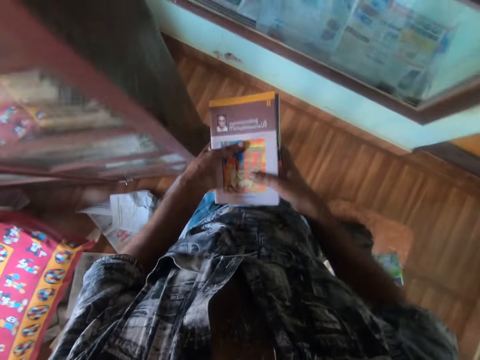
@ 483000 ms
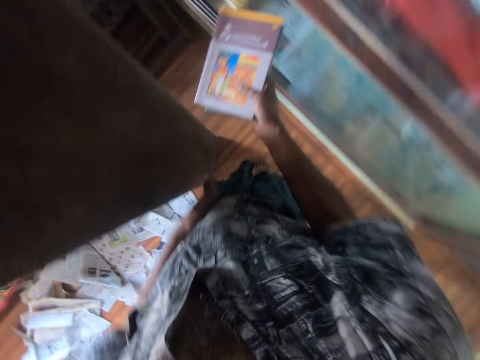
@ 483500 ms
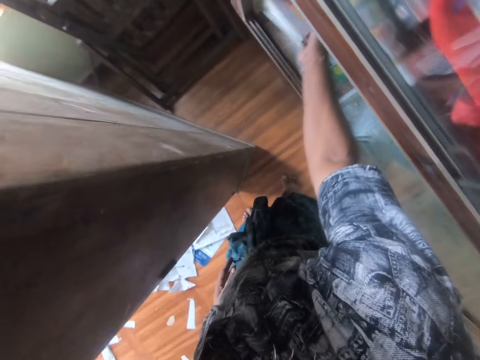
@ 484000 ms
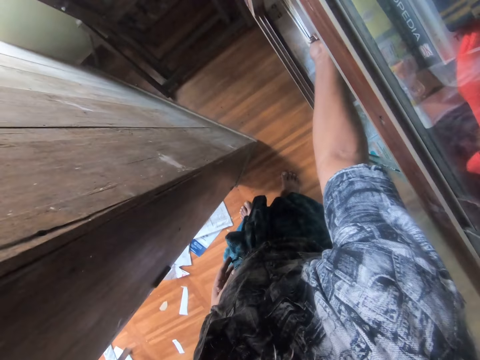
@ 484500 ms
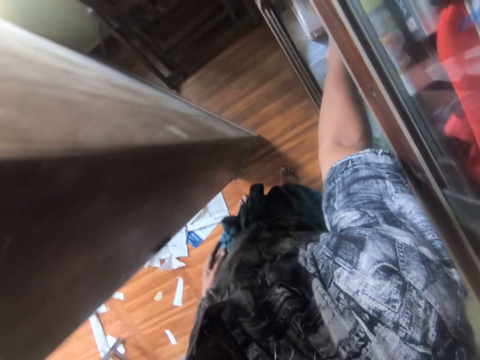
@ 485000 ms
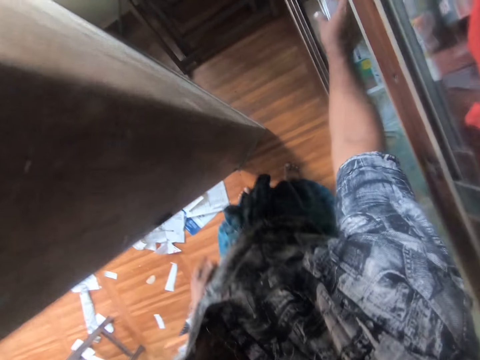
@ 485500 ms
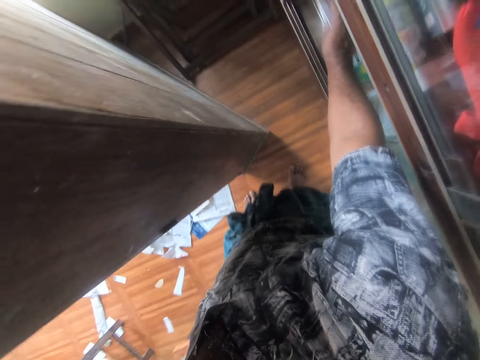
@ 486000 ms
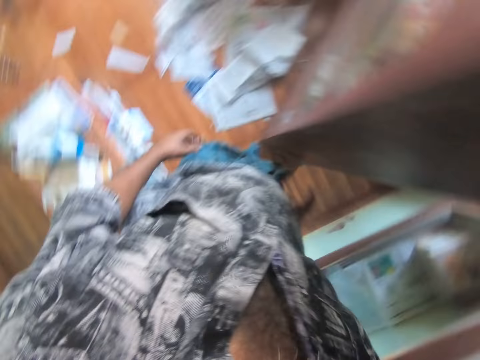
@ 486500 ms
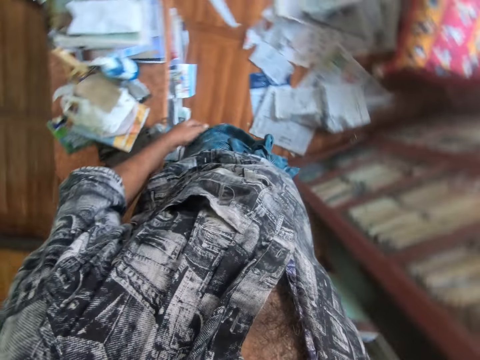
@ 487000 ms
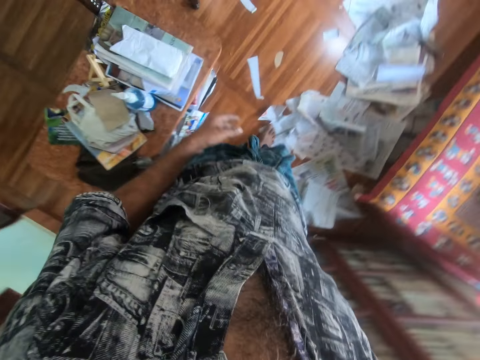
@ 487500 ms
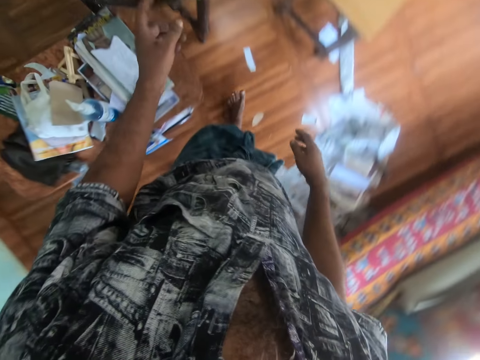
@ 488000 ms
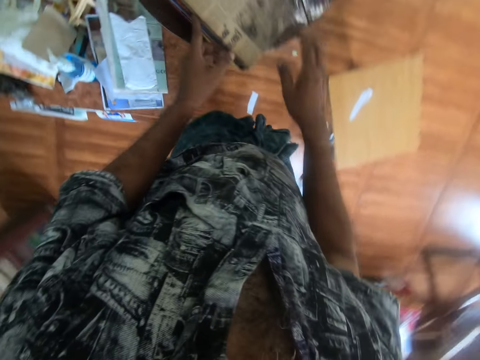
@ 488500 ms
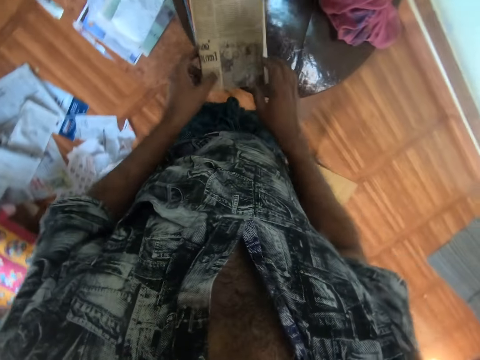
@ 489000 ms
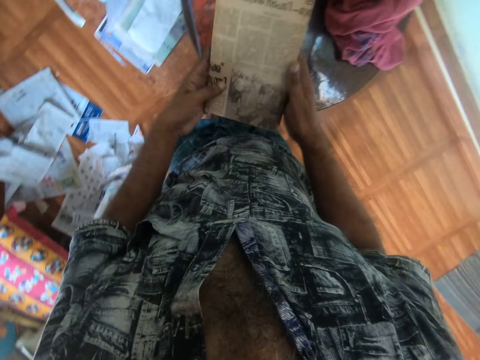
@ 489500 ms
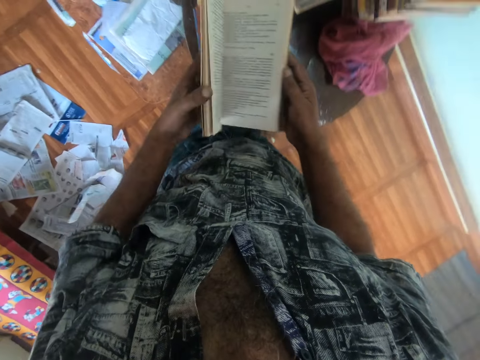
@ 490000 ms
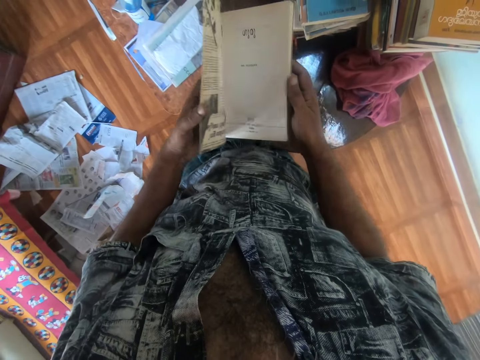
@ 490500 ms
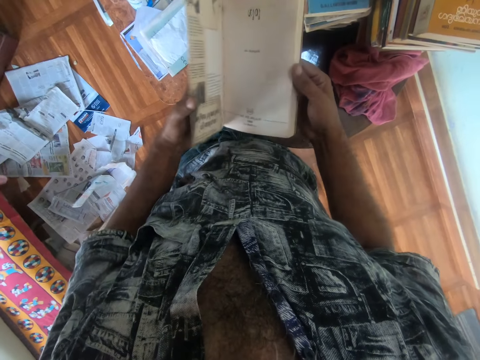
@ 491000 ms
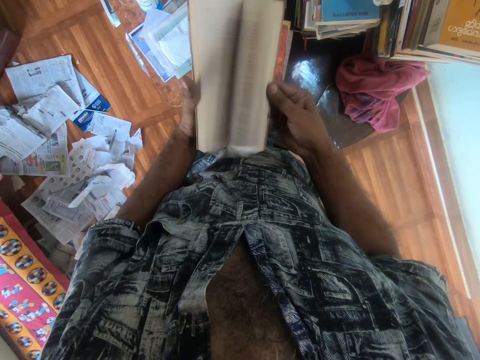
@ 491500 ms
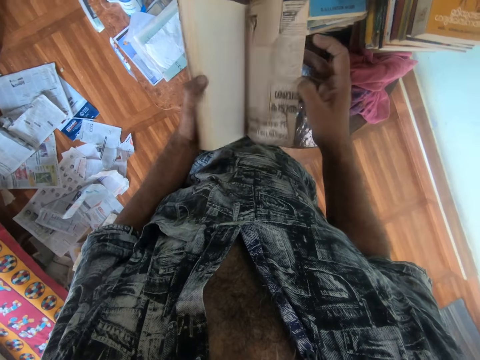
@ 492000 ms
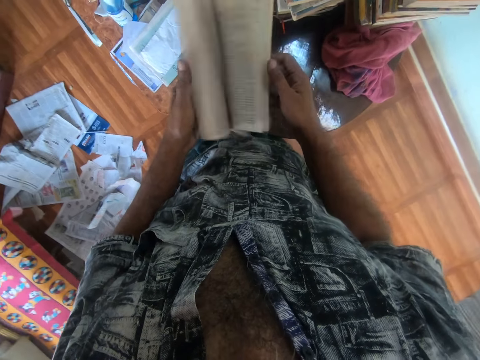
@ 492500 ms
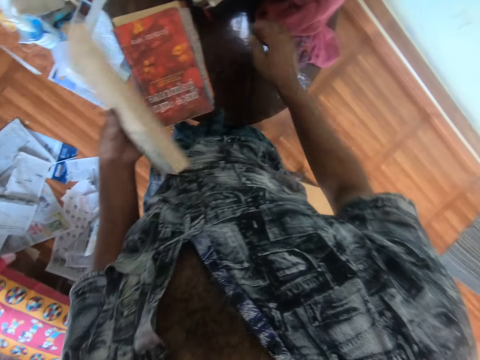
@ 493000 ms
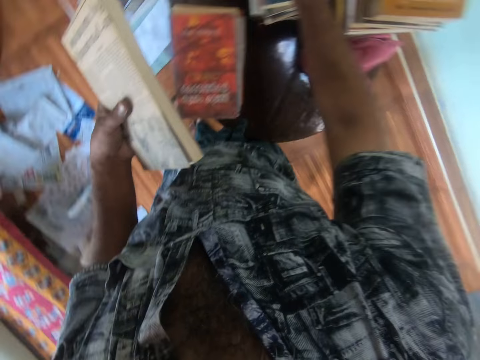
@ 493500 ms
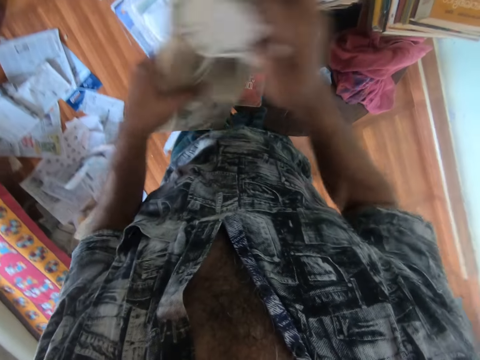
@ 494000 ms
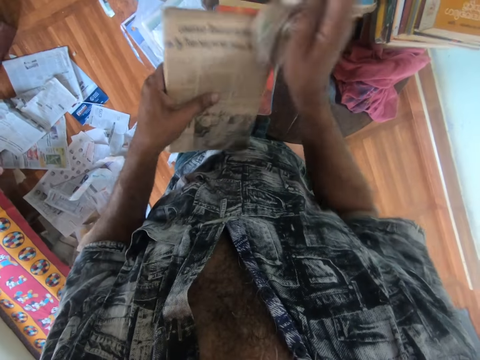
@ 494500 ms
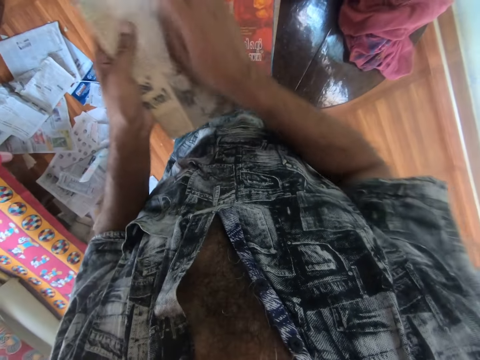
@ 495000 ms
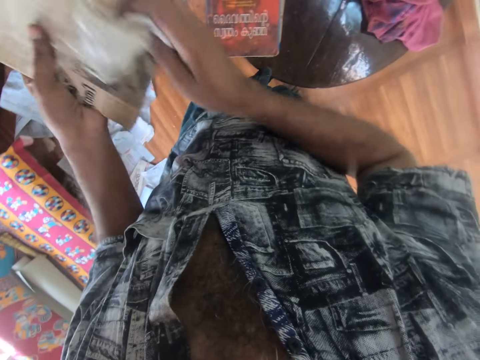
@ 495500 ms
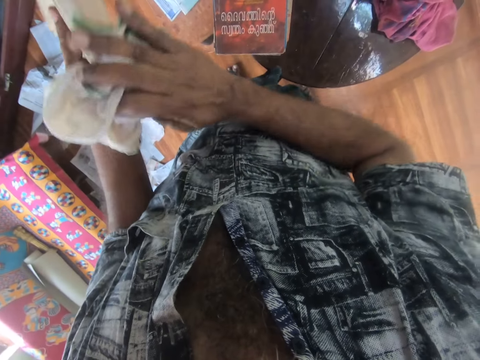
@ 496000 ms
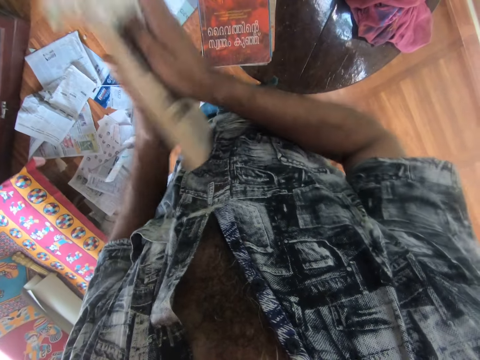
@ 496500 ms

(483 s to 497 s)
The camera wearer places the stack of books in the shelf with his right hand. He walks in the house. He touches a book on the table with both hands. He picks up the book with both hands. He opens the book with both hands. He flips the book in his left hand with his right hand. He flips the book in his right hand with his left hand. He picks up the handkerchief on the books on the table with his right hand. He cleans the book in his left hand with the handkerchief in his right hand.

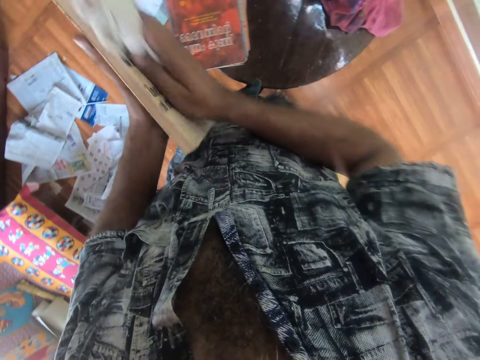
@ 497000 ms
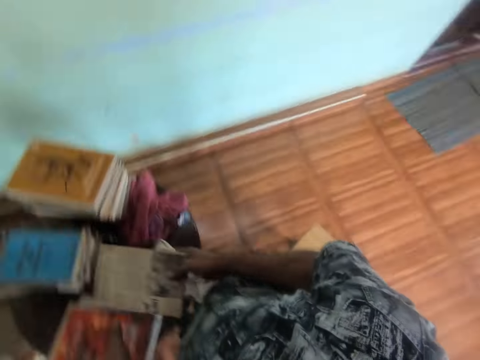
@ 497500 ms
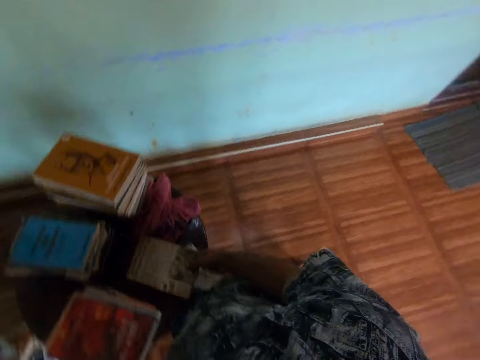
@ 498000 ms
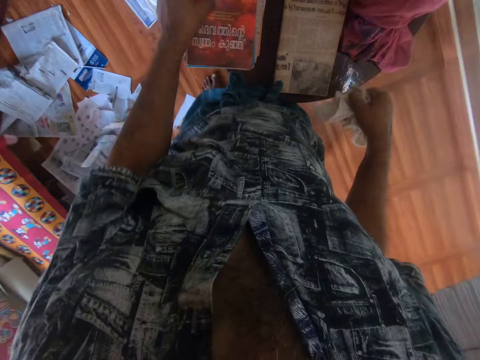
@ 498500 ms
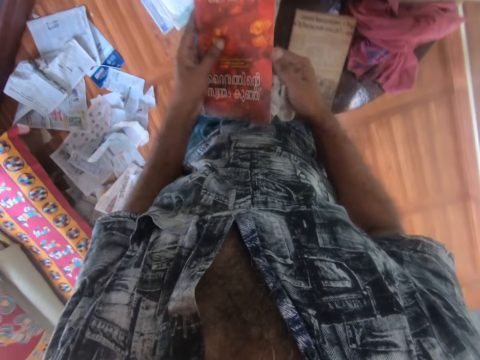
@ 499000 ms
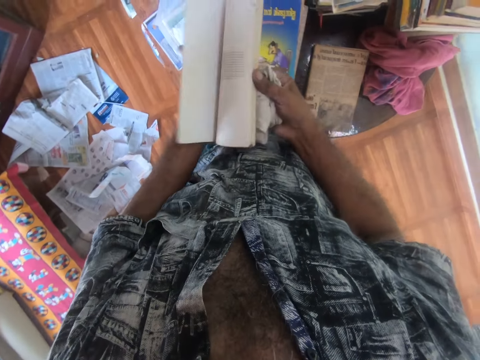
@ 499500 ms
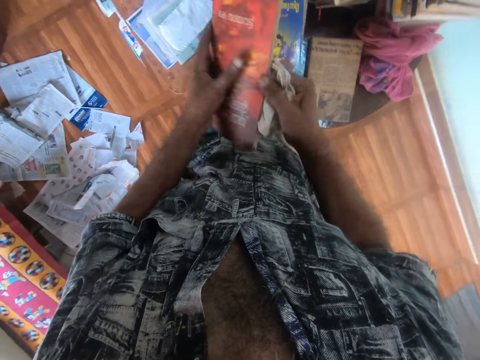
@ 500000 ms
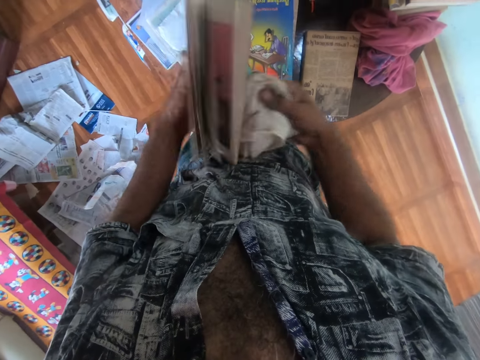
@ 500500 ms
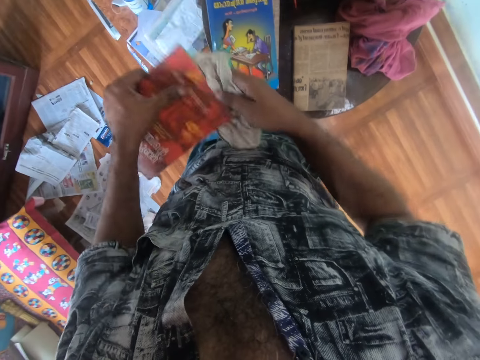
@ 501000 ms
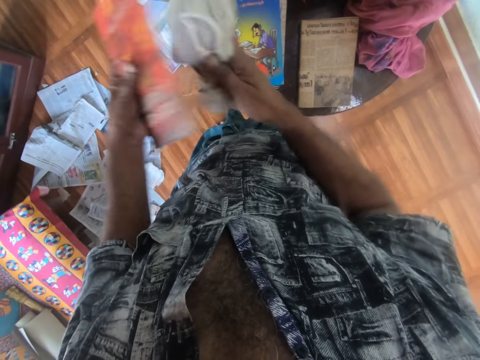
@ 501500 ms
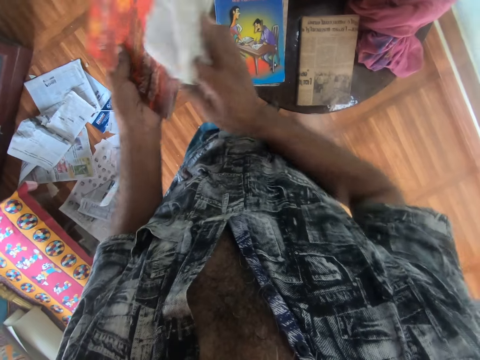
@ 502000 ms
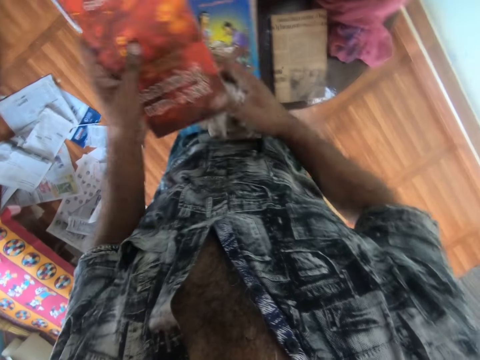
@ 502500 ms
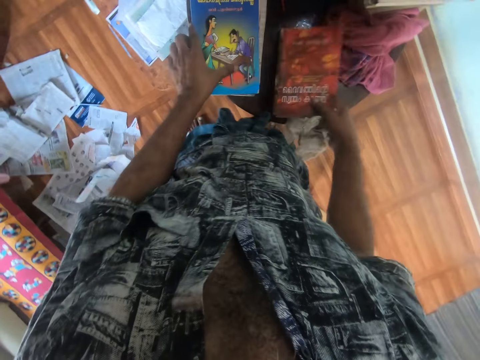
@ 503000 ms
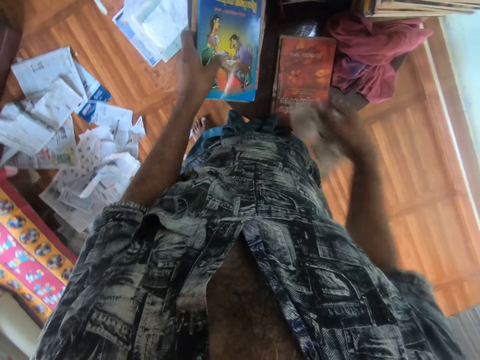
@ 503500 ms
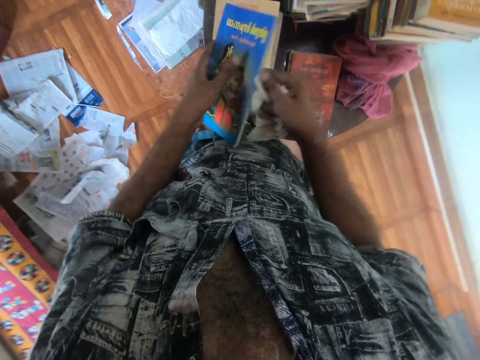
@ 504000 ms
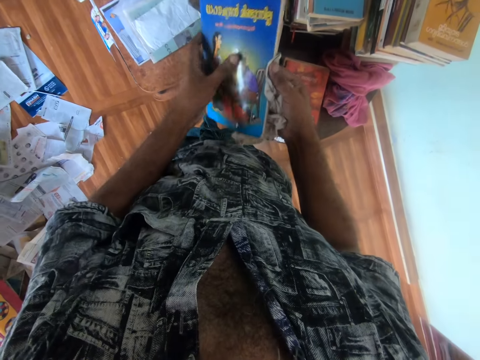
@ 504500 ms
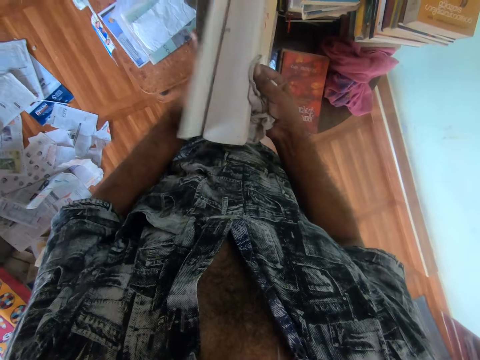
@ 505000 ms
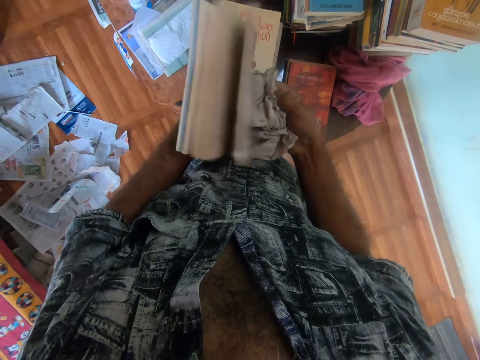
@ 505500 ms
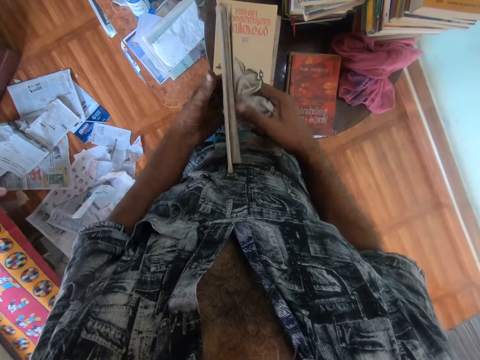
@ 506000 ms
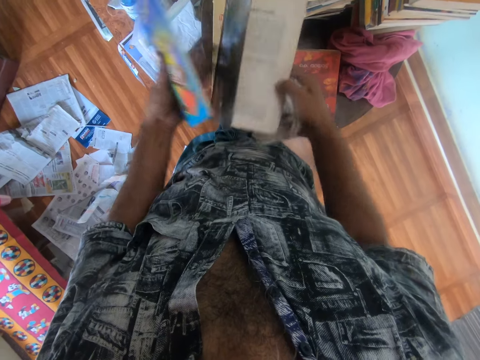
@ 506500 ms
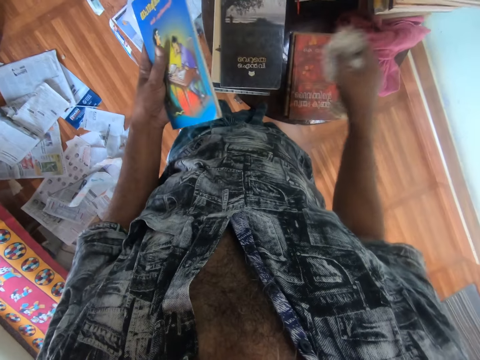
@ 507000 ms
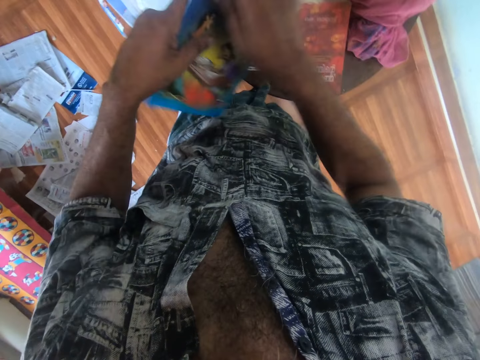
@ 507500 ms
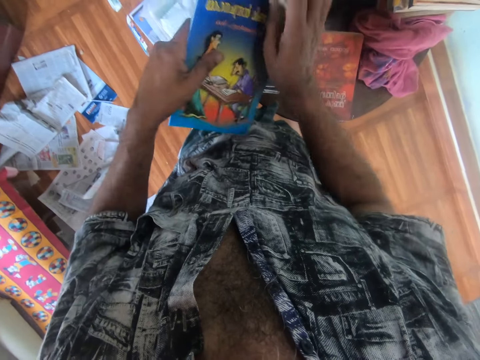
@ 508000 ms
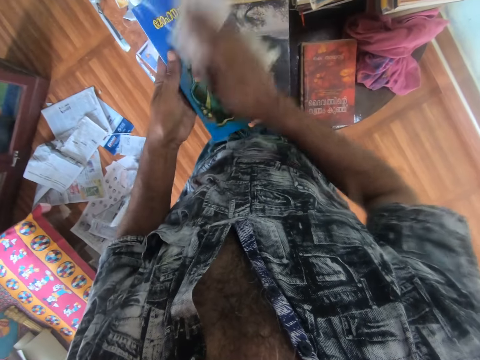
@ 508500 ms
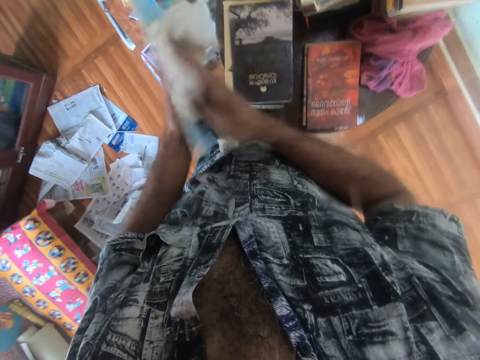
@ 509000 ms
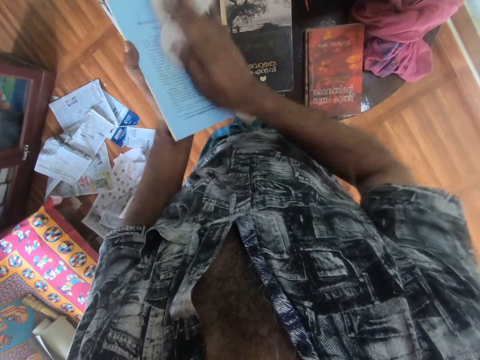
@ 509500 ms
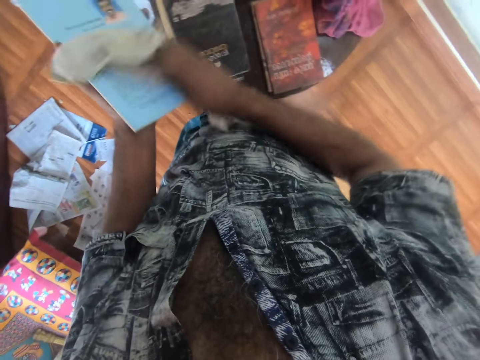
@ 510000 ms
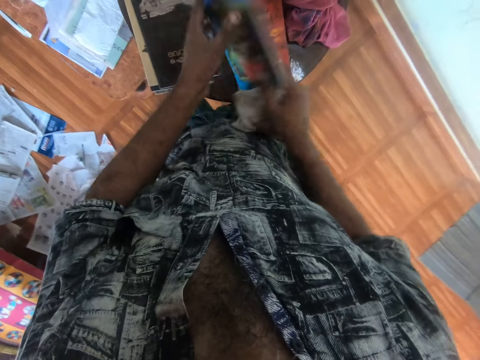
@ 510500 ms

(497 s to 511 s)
The camera wearer drops the book on the table with his right hand. He picks up a book on the table with his left hand. He holds the book with both hands. He flips the book in his left hand with his right hand. He cleans the book in his left hand with the handkerchief in his right hand. He transfers the book from his left hand to his right hand. He drops the book on the table with his right hand. He picks up a book on the table with his left hand. He holds the book with both hands. He flips the book in his left hand with his right hand. He separates a book from the book in his left hand with his right hand. He drops the book on some books on the table with his right hand. He cleans the book in his left hand with the handkerchief in his right hand. He transfers the book from his left hand to his right hand.
